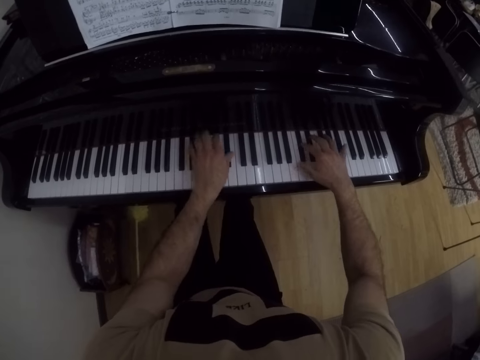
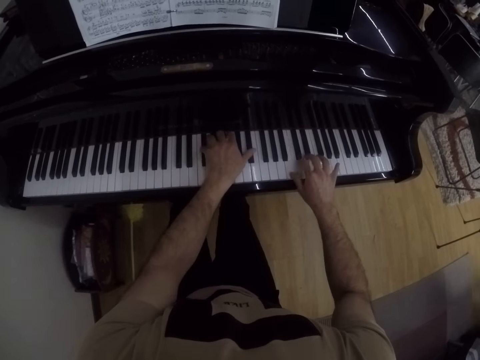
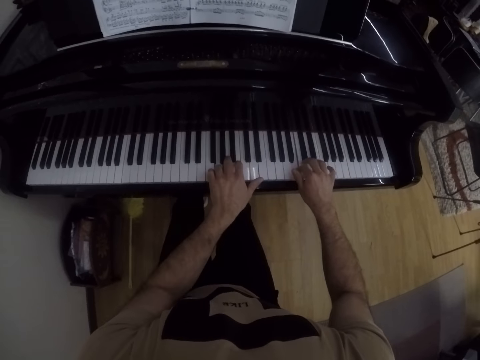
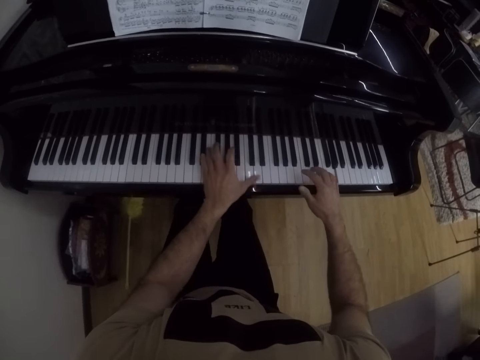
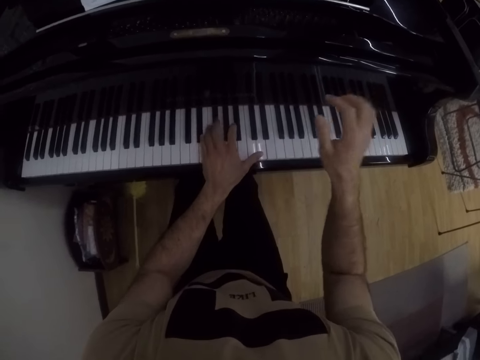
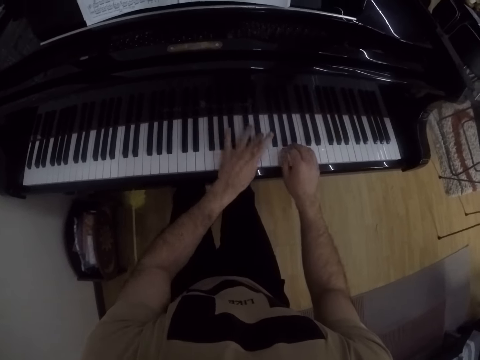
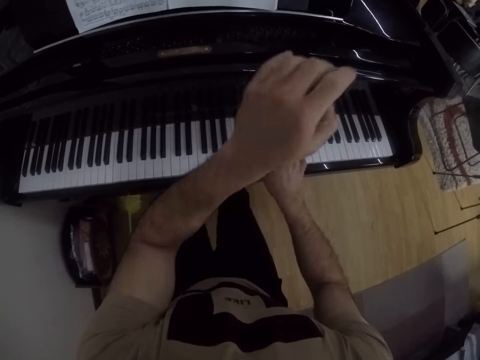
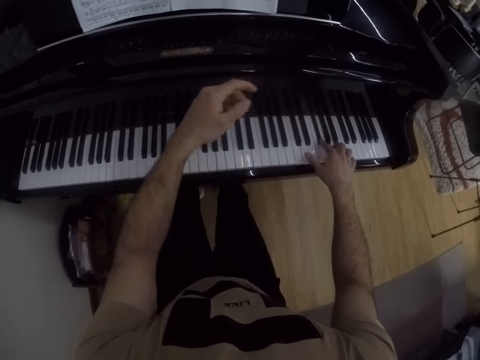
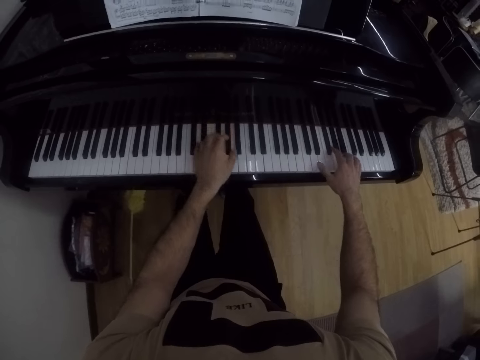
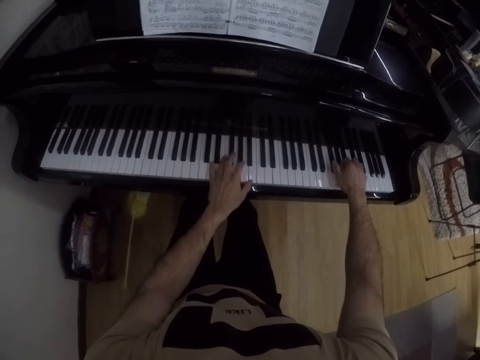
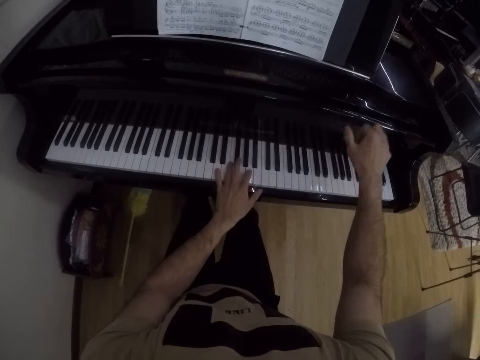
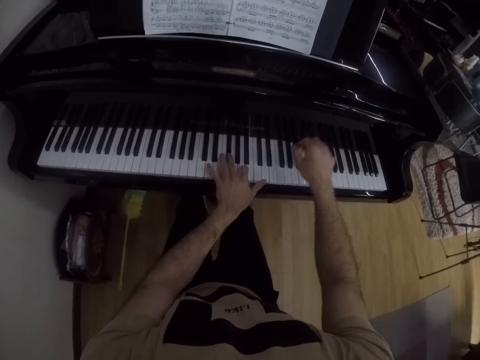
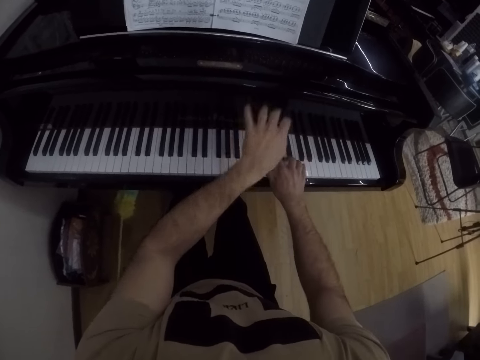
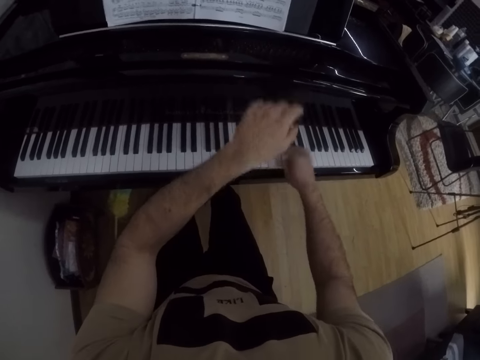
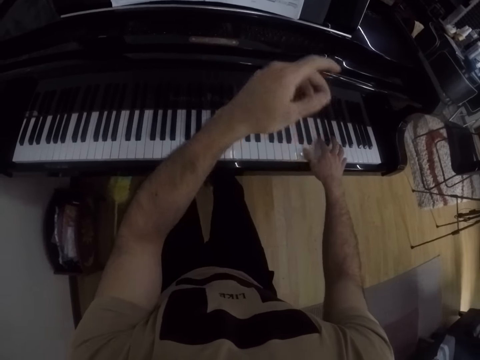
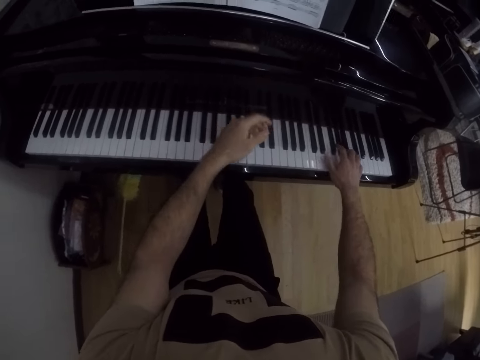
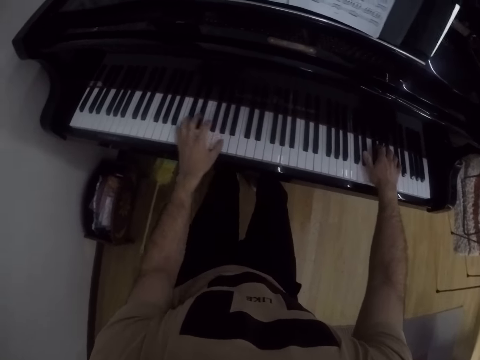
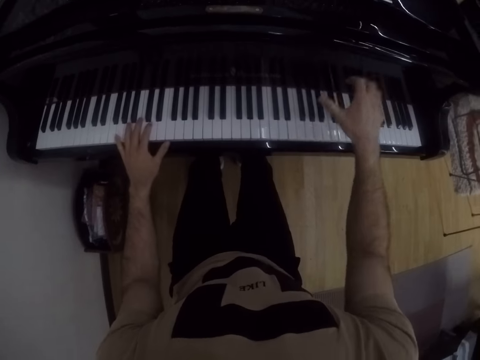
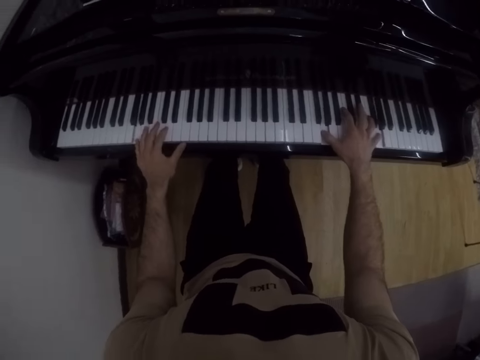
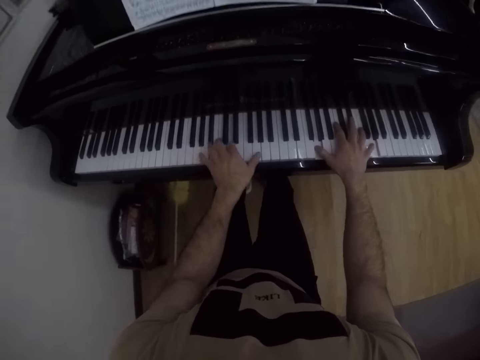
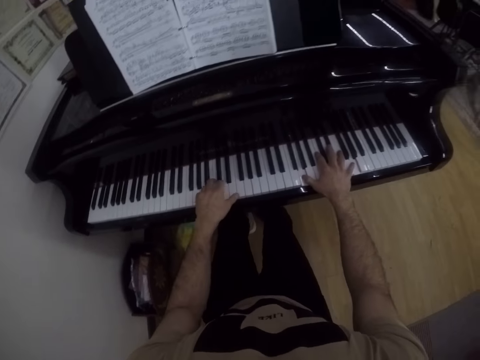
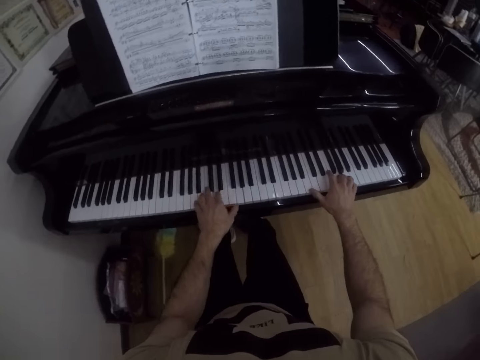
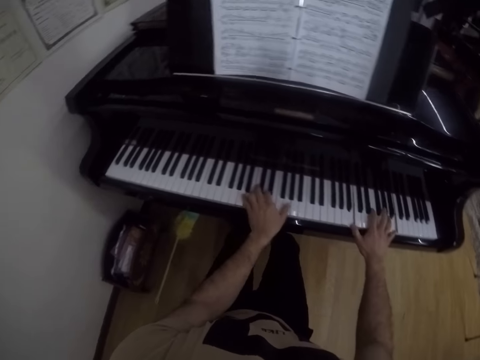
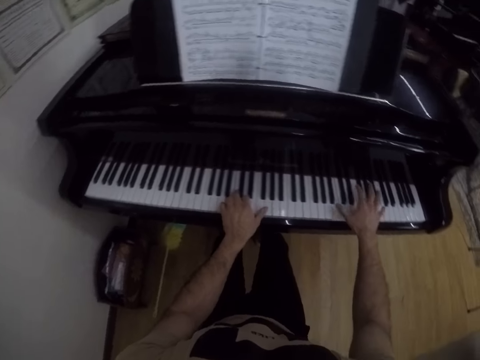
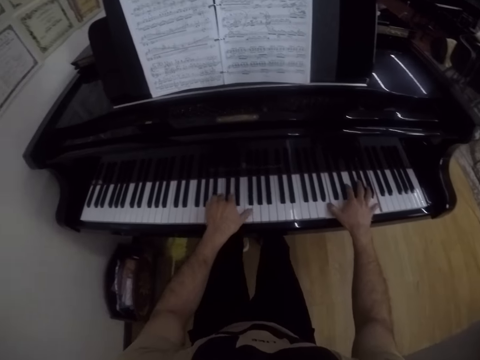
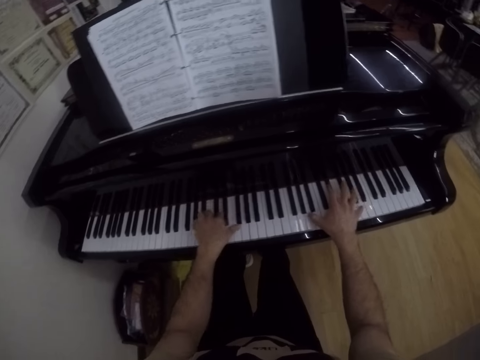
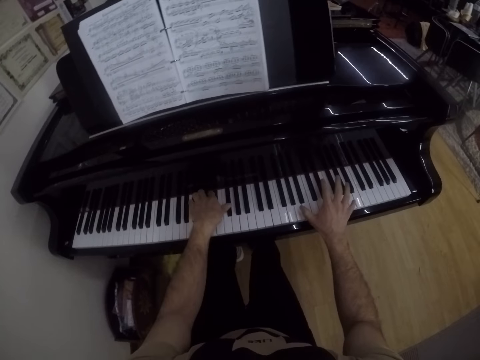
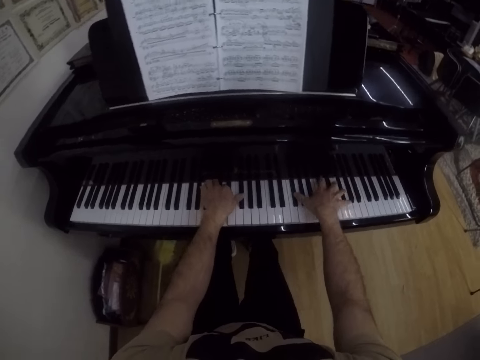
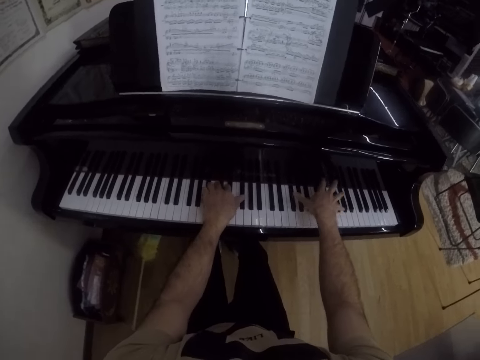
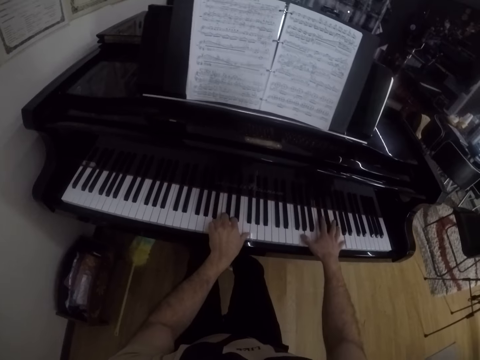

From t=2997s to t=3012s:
The camera wearer raises his right hand from the piano. He plays the piano with the right hand. He raises his left hand from the piano. He places the left hand on the piano. He raises his right hand from the piano. He plays the piano with his left hand. He raises his left hand from the piano. He places the left hand on the piano. He plays the piano with both hands.

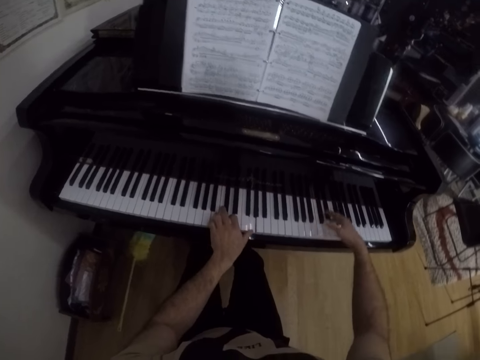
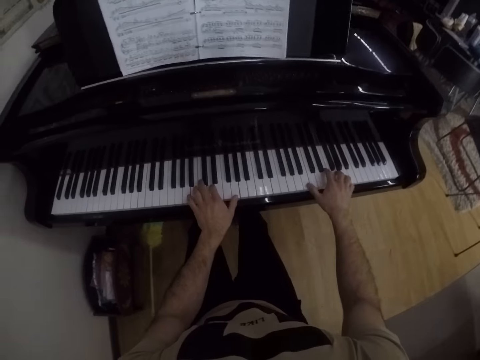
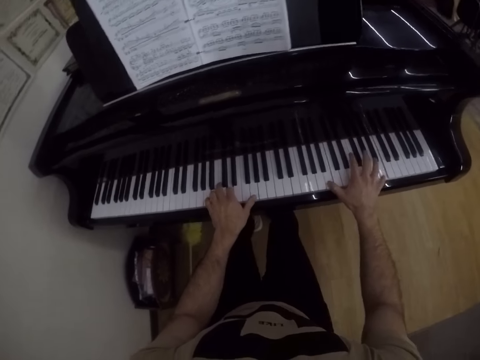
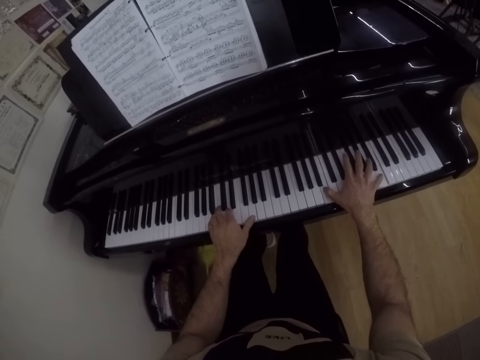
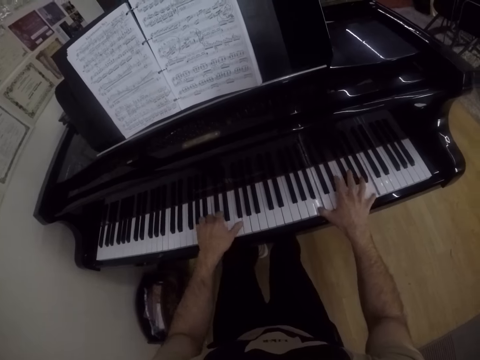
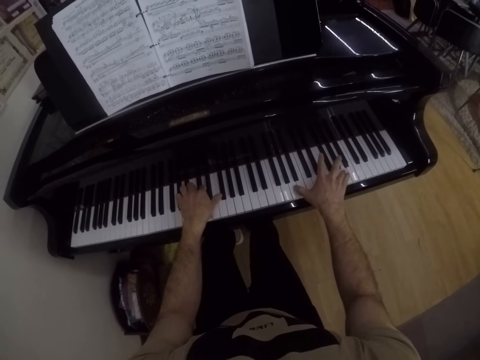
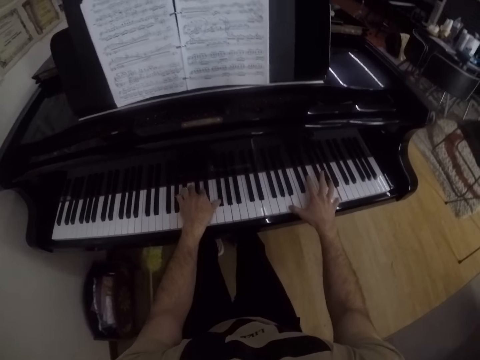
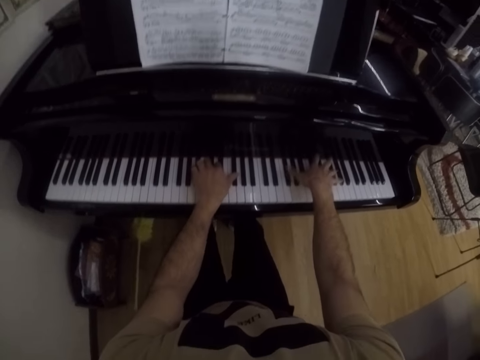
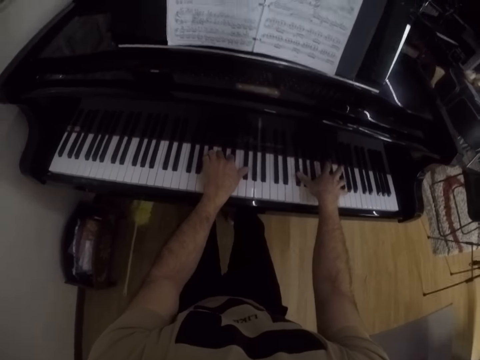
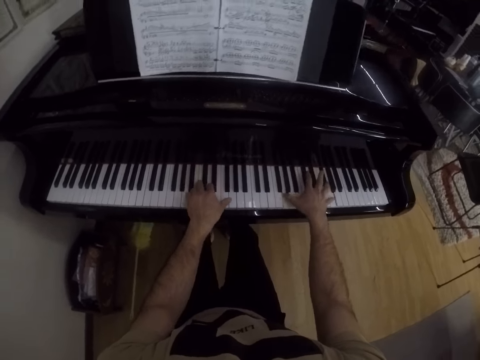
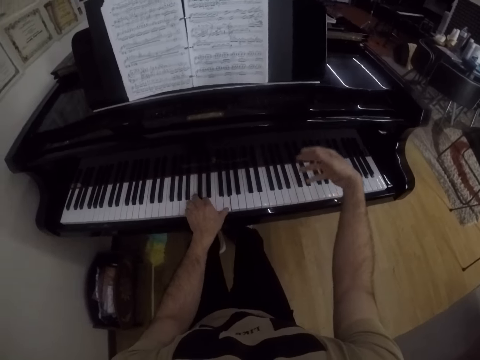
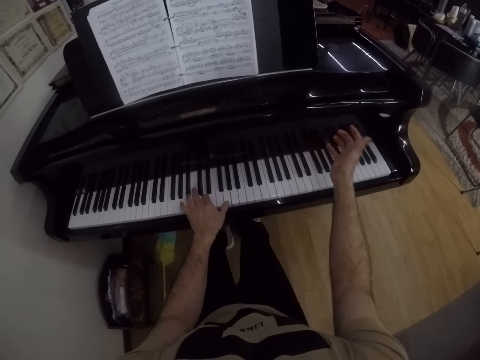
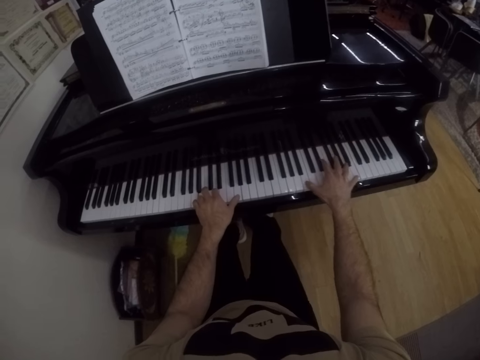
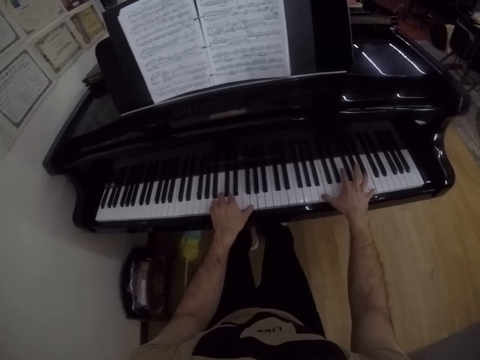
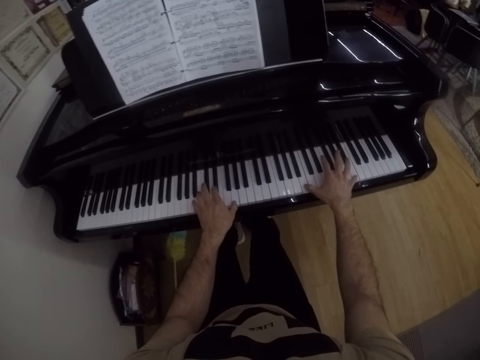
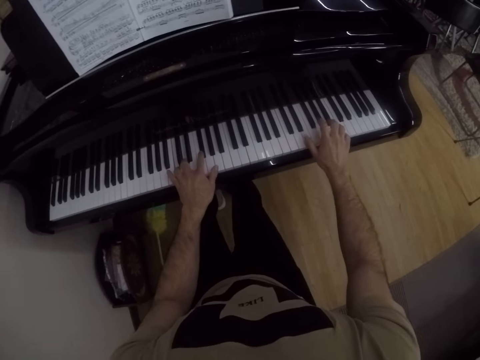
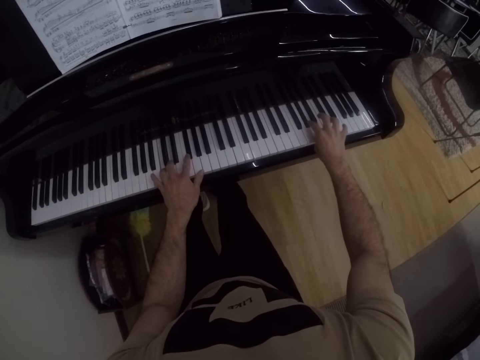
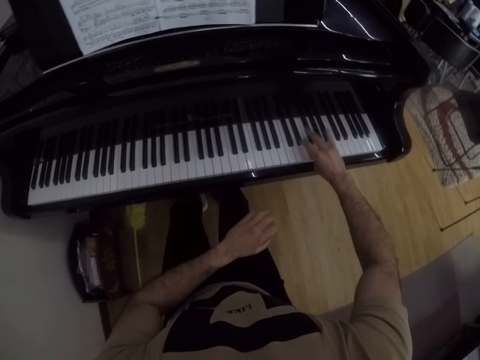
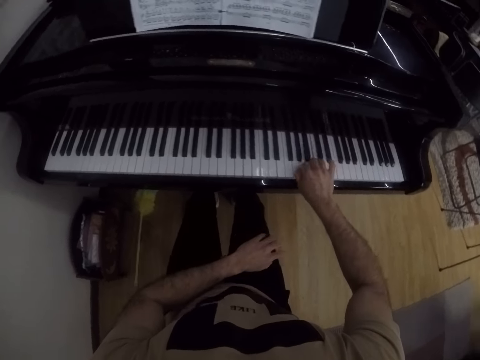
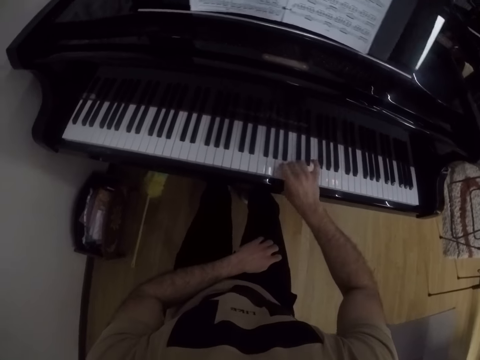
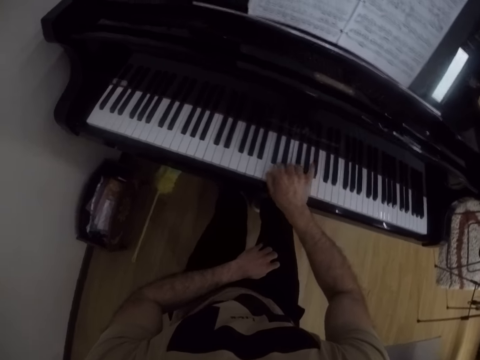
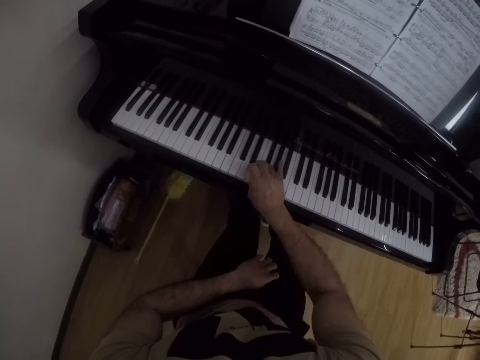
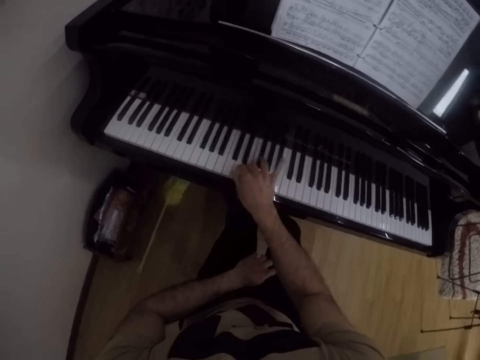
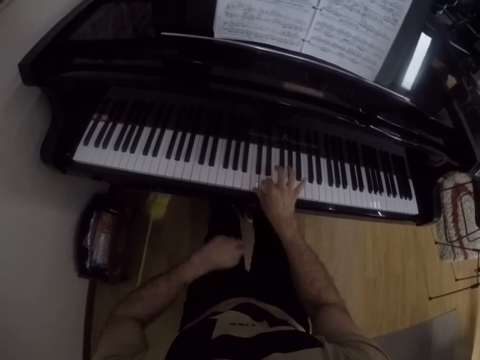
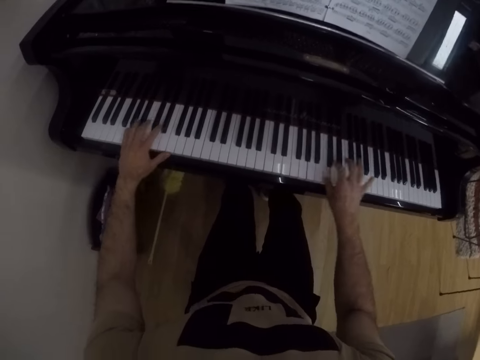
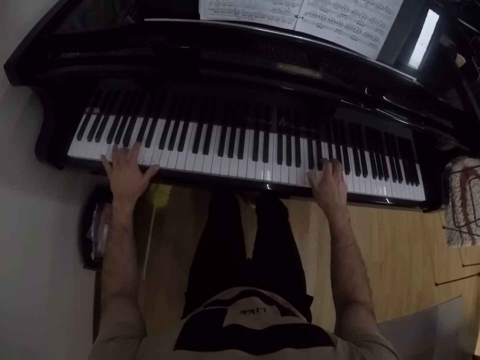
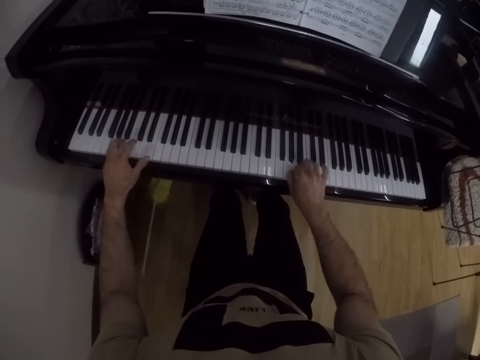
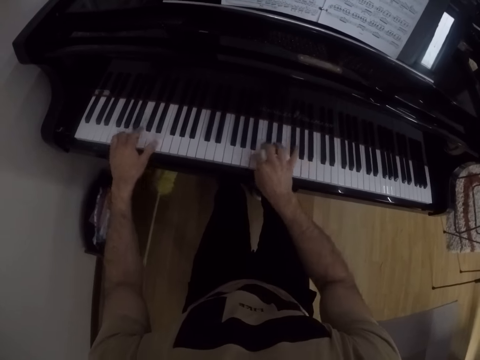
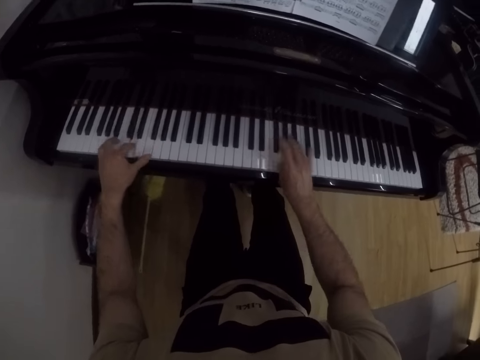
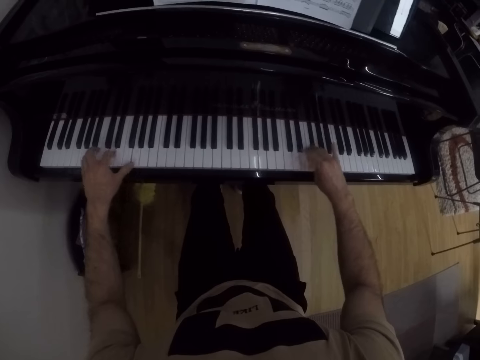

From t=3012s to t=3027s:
The camera wearer moves the right hand. He plays the piano with the right hand. He places his left hand on his leg. He plays the piano with both hands.
